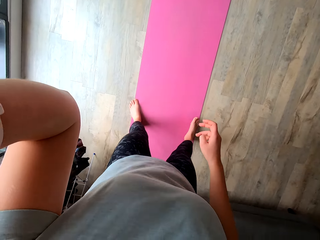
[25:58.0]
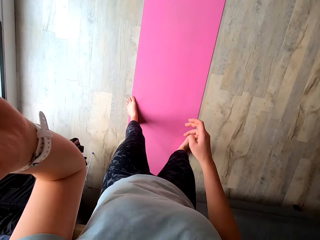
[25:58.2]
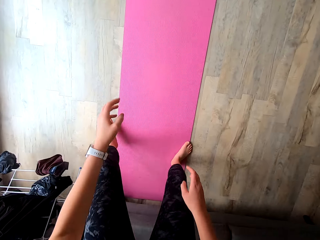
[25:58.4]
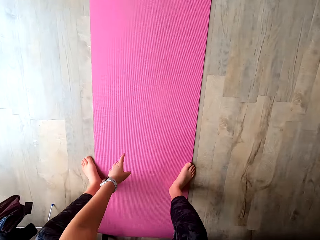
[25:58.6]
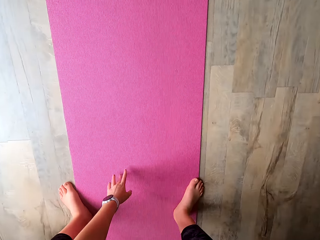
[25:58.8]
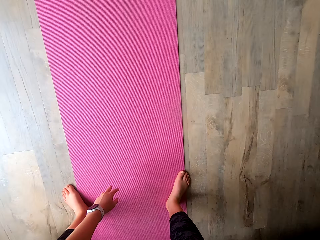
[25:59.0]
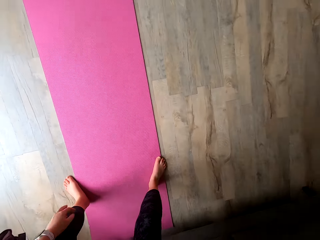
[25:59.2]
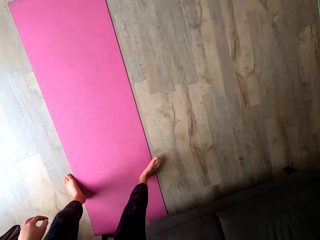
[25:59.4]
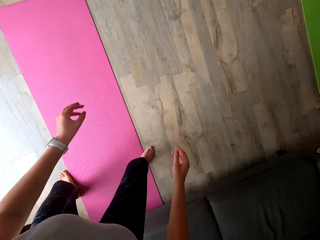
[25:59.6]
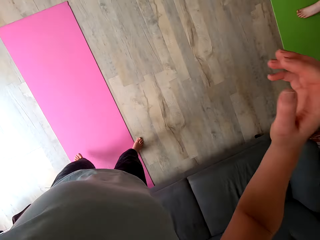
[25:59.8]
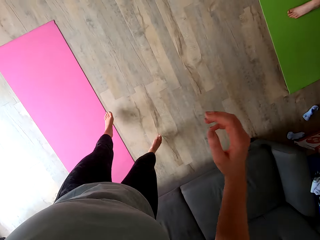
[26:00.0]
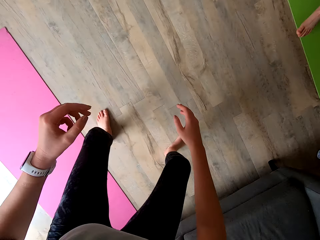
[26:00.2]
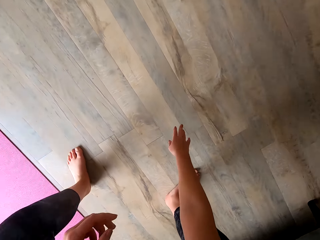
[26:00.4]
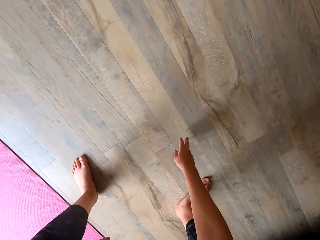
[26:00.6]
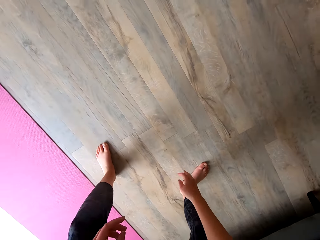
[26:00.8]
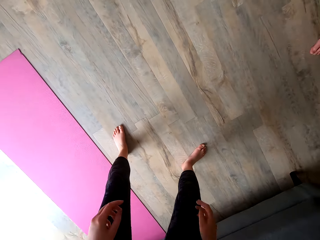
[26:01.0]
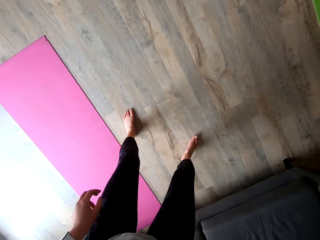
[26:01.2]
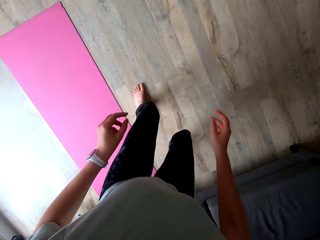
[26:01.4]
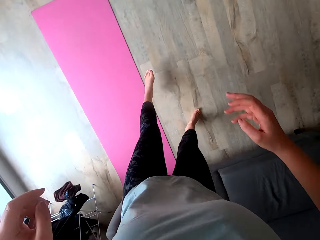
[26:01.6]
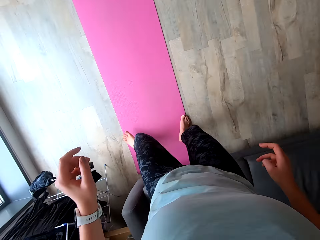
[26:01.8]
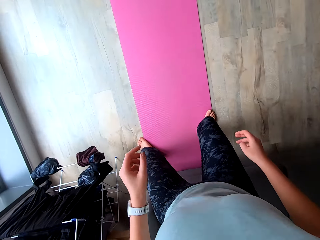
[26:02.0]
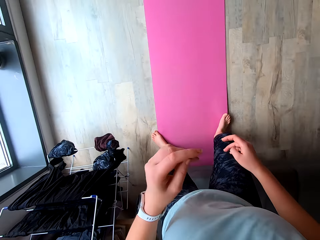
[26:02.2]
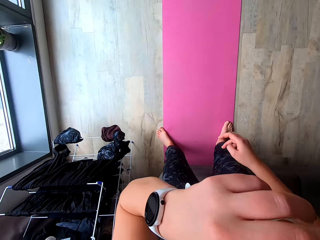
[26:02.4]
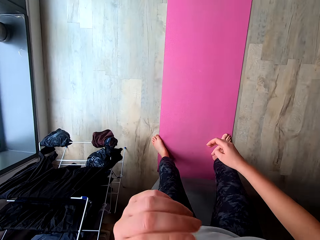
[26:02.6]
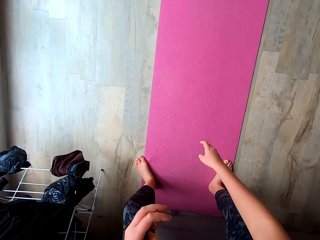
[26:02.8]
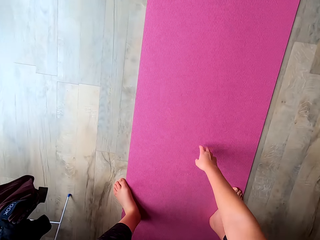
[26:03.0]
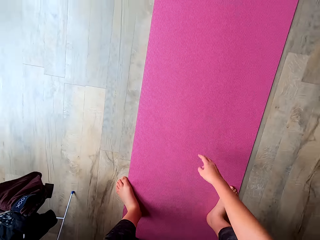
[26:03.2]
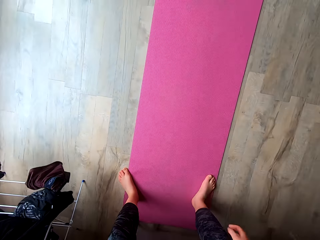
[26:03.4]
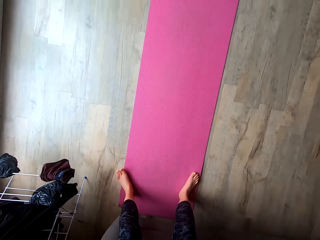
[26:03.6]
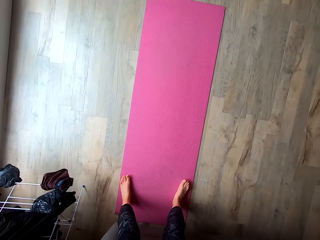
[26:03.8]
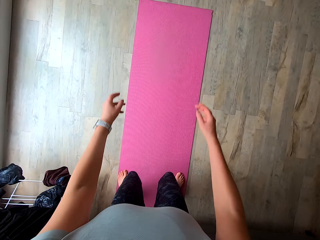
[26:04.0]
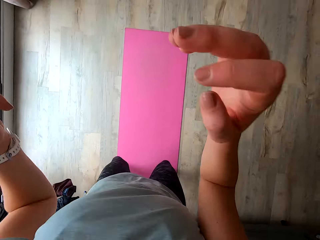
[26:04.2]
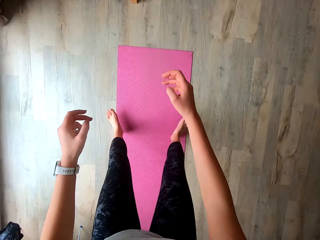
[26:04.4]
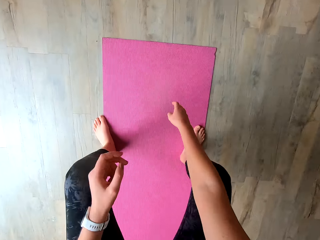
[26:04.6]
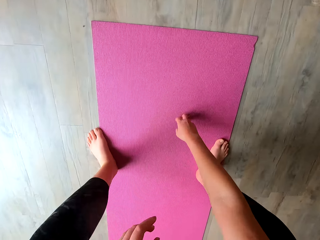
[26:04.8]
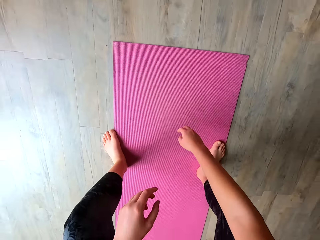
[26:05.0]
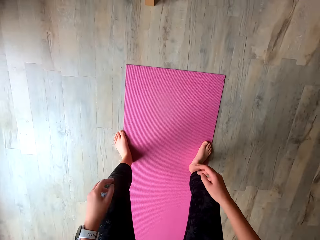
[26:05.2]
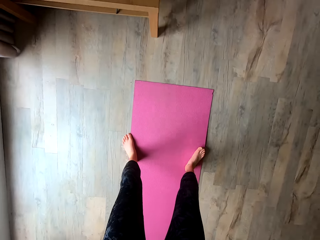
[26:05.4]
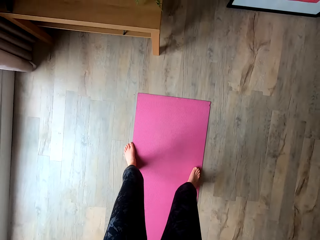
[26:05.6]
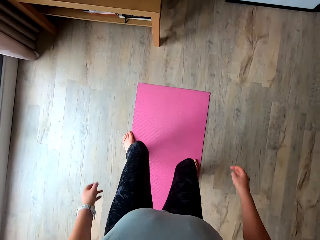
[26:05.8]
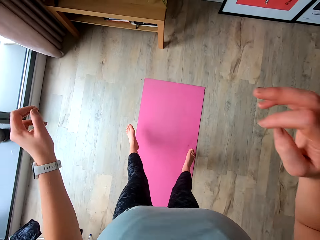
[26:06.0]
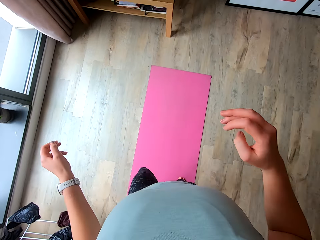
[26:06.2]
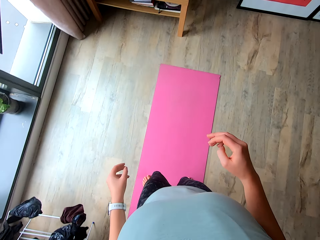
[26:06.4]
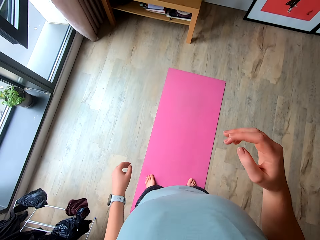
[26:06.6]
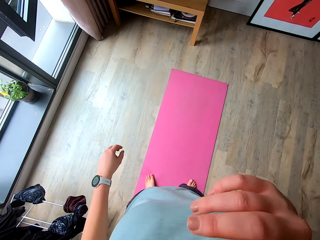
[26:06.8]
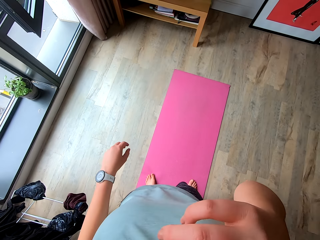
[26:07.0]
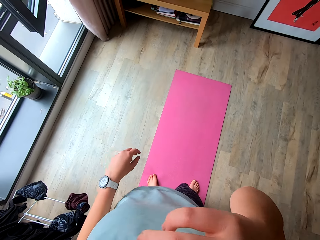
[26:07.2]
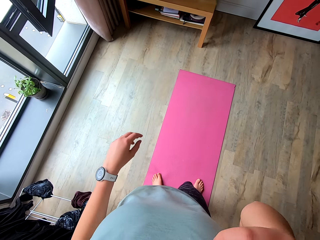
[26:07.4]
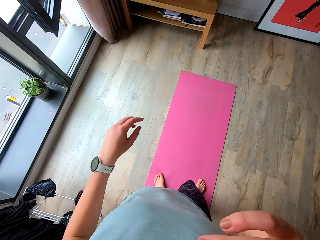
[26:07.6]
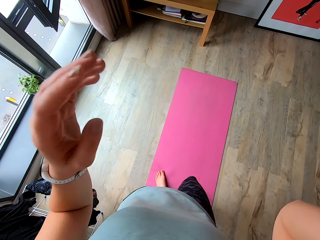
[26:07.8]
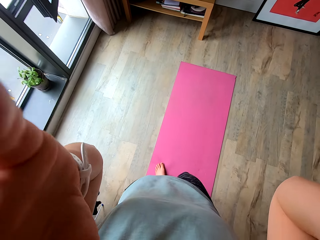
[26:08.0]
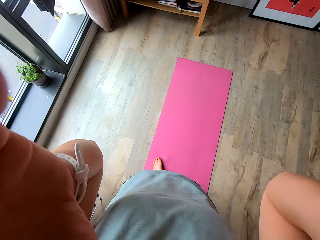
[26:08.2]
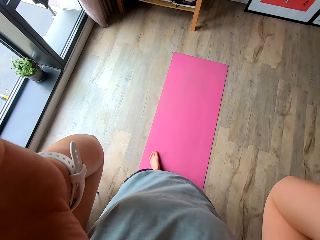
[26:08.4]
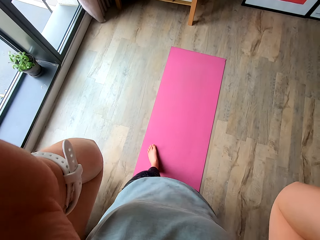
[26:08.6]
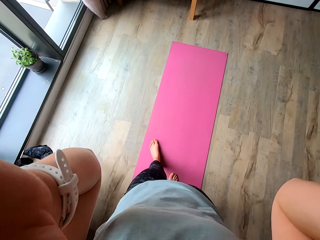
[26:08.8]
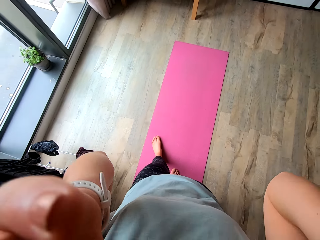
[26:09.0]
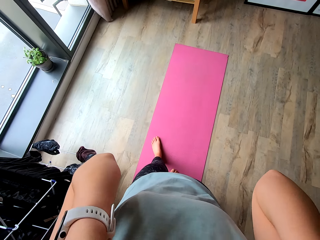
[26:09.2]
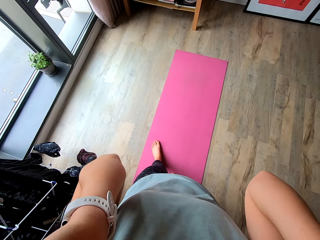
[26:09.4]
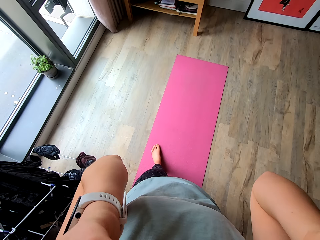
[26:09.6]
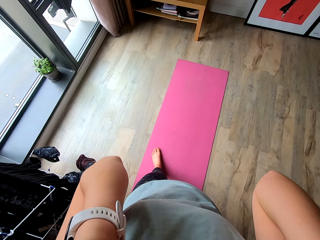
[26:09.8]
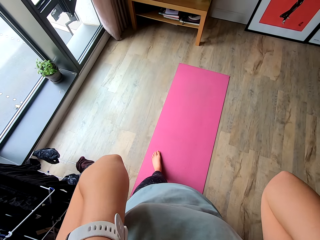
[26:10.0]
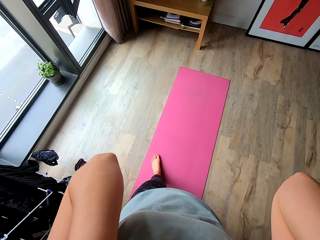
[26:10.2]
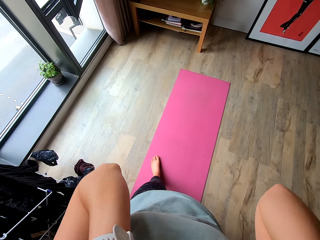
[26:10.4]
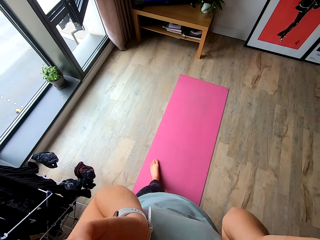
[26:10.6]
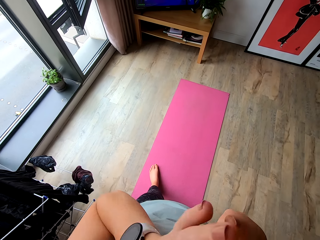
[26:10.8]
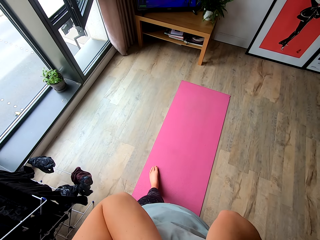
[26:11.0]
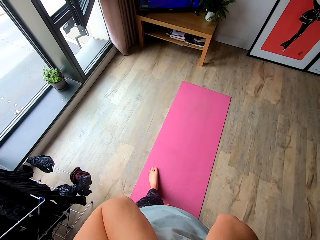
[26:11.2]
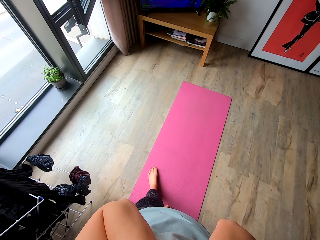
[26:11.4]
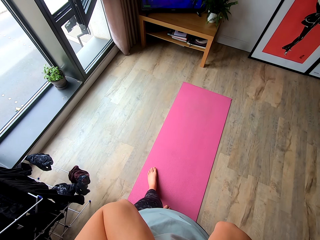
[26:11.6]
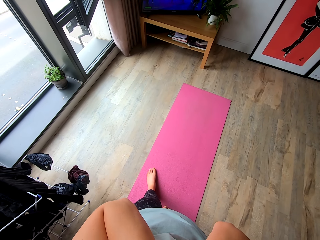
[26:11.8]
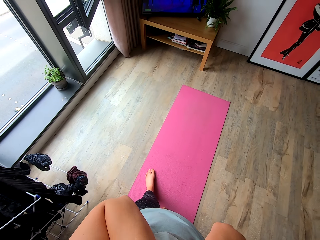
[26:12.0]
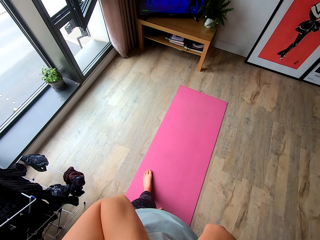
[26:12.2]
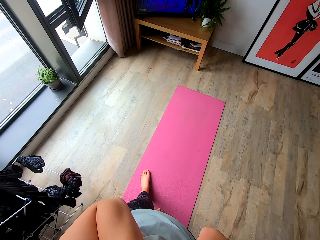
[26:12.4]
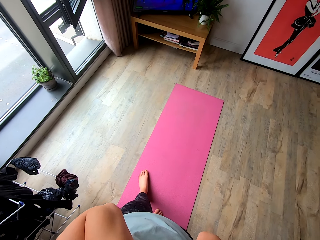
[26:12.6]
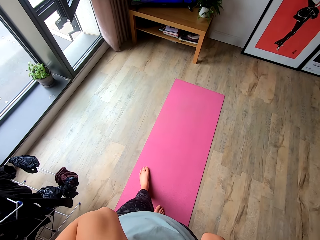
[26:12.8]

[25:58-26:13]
The camera wearer lifts her hand. She adjusts the camera with her left hand. She works out in the room. She touches the yoga mat with her left hand. She jumps to the right and touches the floor with her right hand. She touches her nose with her left hand. She lifts her hand. She touches her nose with her right hand. She adjusts the camera with her hands.

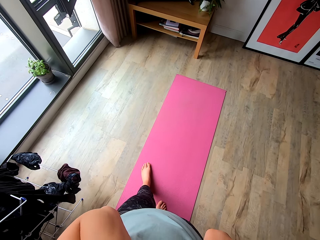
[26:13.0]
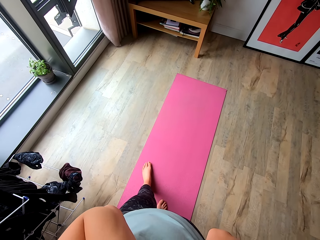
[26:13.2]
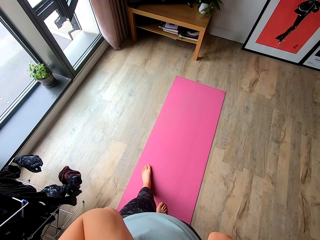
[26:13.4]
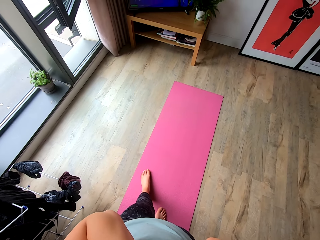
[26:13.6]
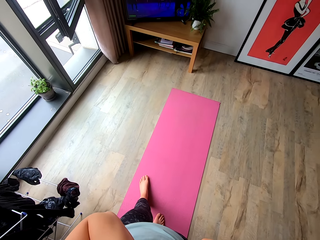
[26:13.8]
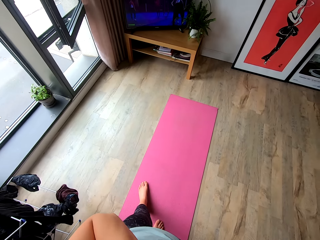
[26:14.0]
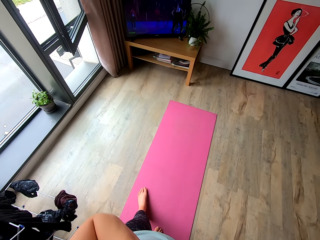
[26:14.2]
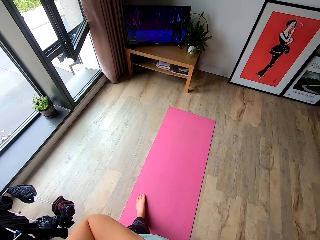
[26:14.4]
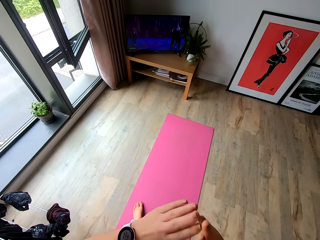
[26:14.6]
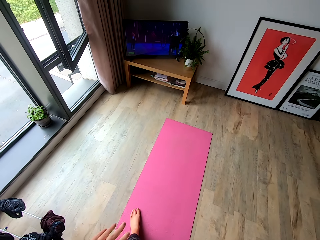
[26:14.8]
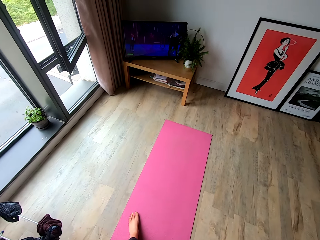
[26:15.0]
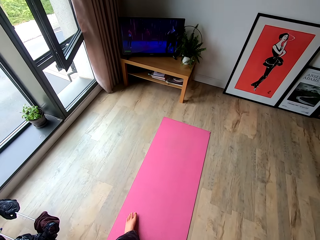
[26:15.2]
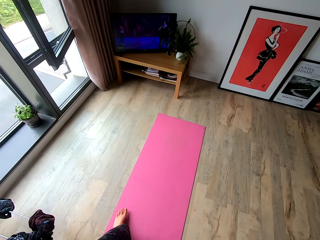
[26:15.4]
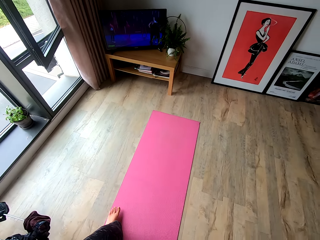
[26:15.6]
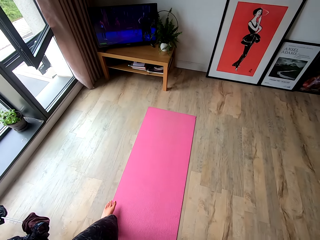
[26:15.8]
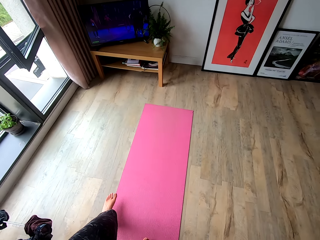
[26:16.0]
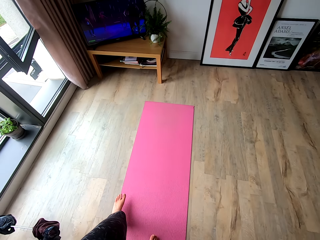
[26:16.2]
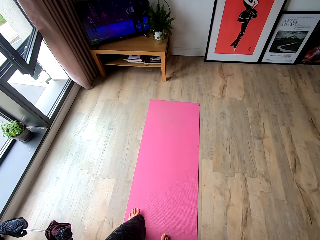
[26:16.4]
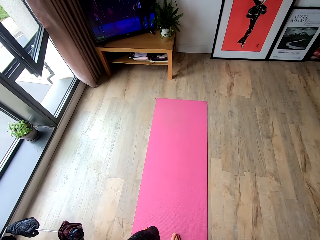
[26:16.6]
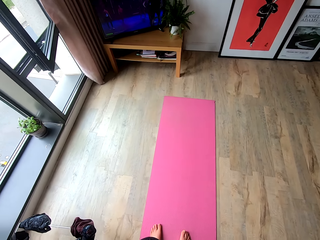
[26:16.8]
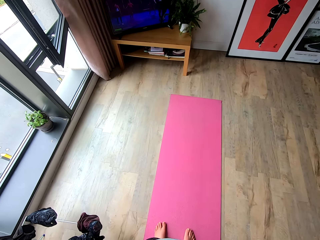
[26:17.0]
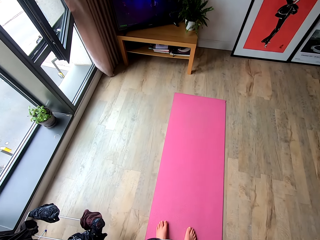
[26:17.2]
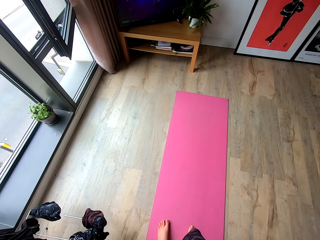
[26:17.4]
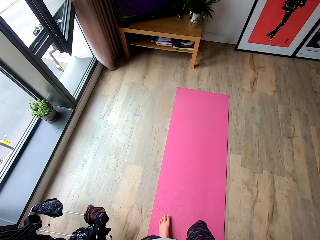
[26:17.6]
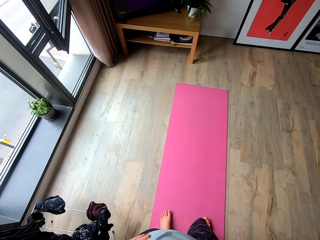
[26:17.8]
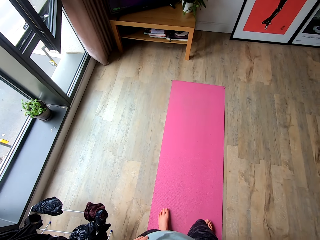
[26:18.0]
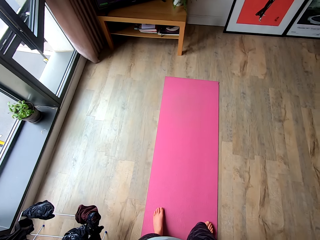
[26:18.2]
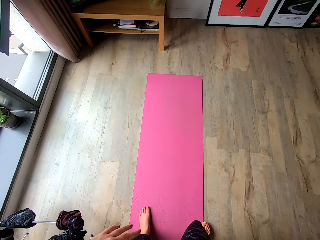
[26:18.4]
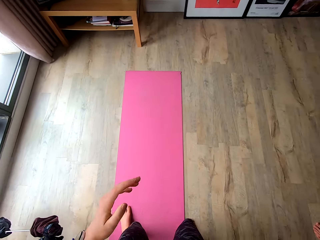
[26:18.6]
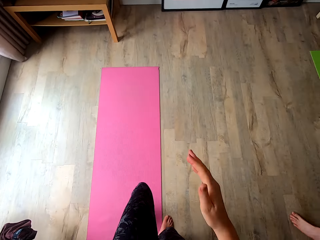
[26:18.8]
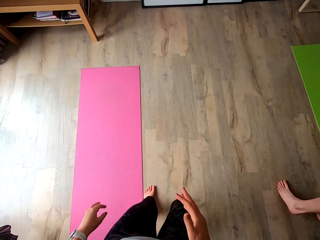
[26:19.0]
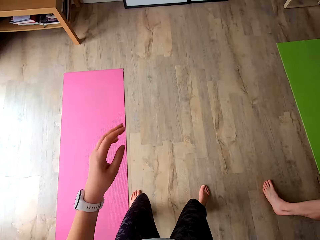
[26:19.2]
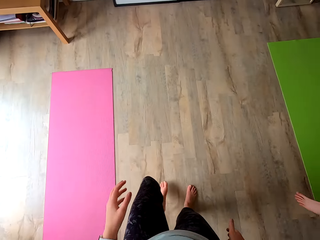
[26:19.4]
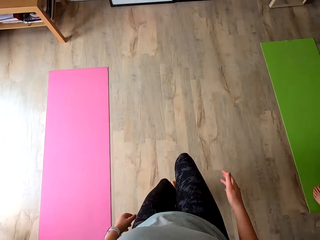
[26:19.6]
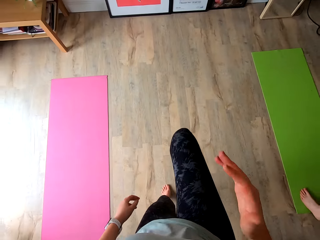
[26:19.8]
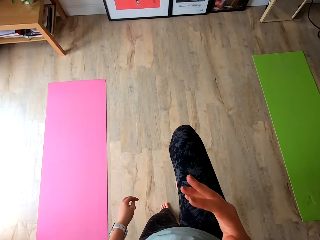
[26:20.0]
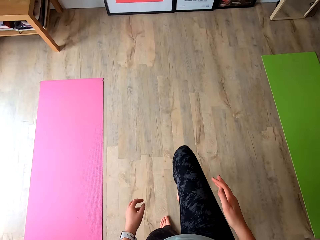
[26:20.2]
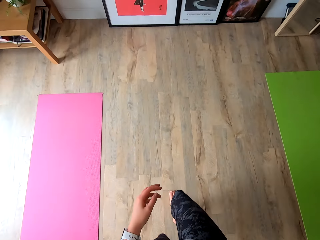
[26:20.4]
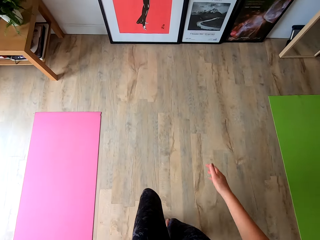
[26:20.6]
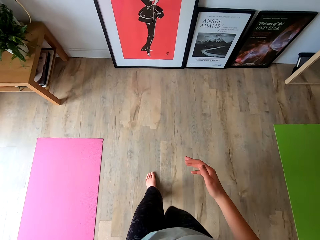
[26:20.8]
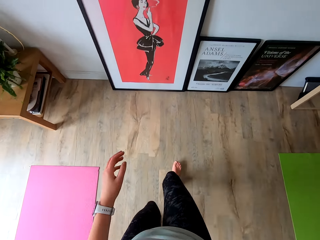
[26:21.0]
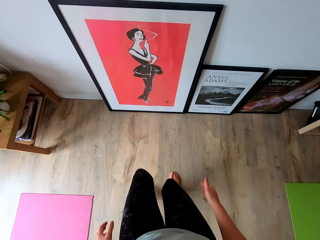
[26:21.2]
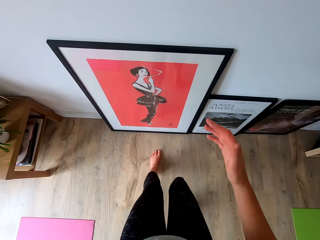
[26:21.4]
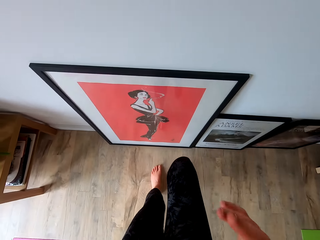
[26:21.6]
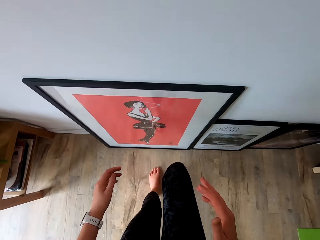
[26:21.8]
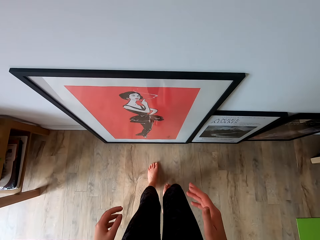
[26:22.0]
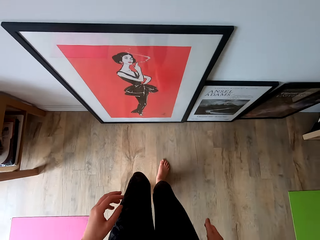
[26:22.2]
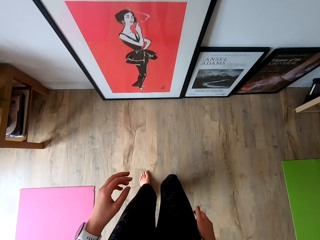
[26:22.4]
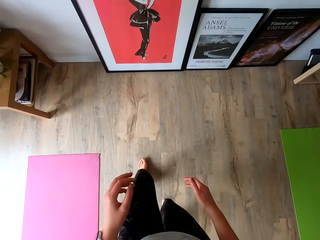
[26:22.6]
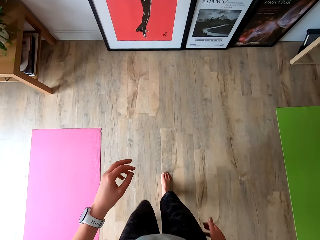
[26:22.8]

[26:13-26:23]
The camera wearer holds her waist. She works out in the room. She jumps to the right. She runs to the front.
